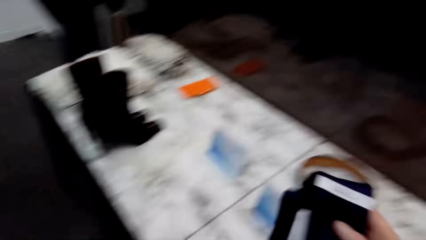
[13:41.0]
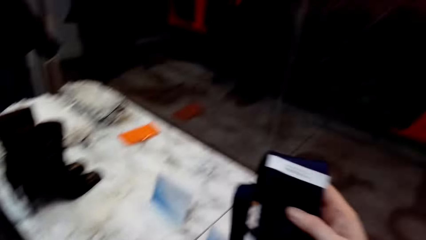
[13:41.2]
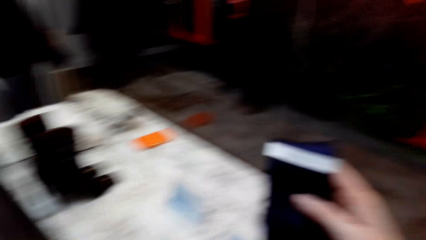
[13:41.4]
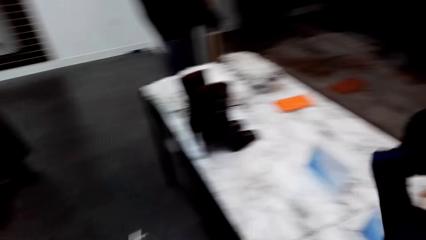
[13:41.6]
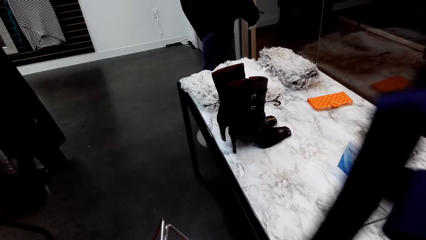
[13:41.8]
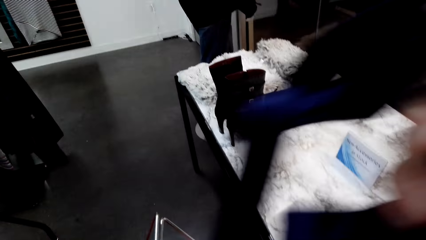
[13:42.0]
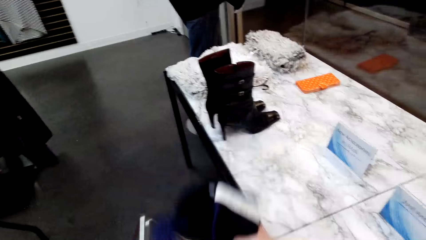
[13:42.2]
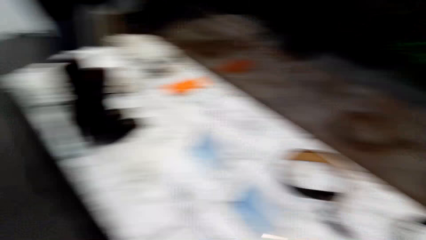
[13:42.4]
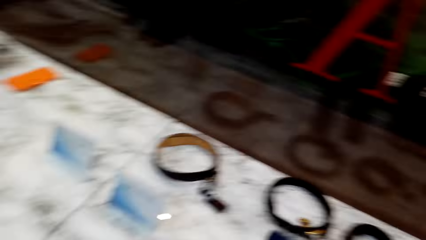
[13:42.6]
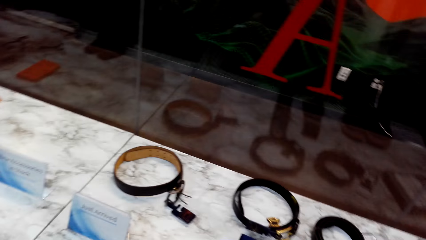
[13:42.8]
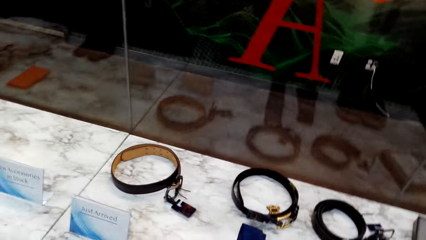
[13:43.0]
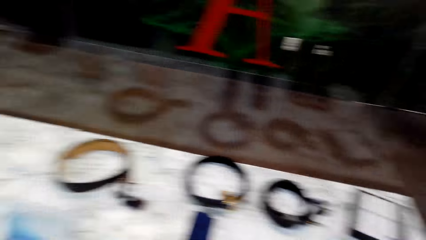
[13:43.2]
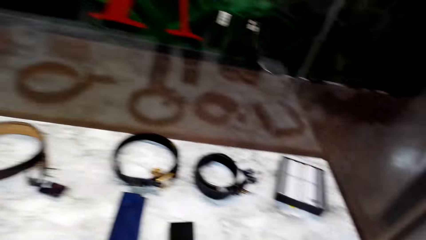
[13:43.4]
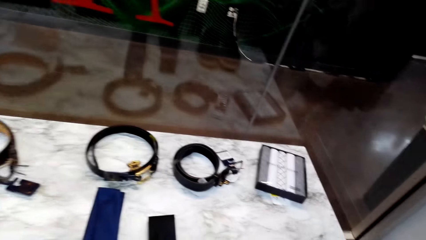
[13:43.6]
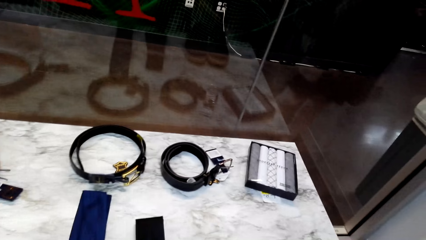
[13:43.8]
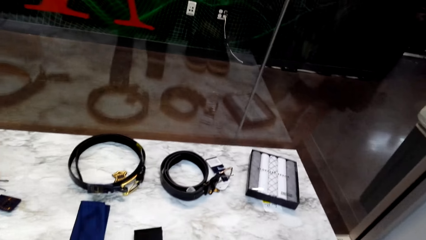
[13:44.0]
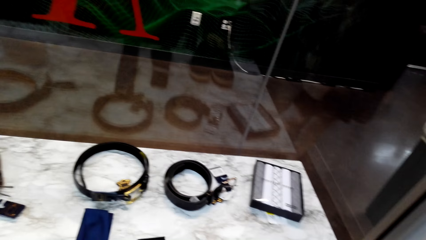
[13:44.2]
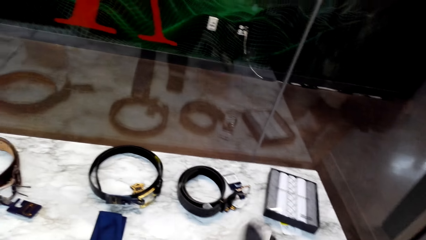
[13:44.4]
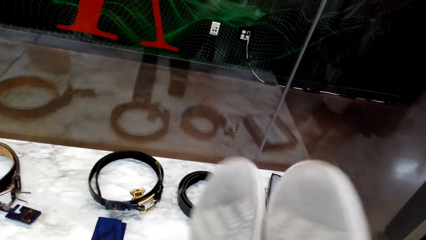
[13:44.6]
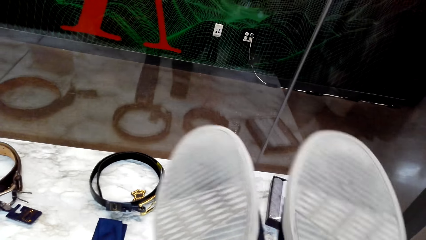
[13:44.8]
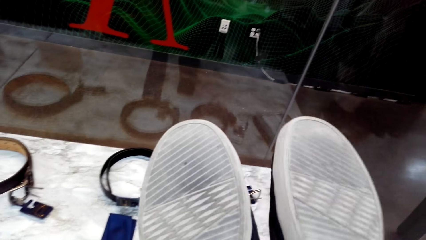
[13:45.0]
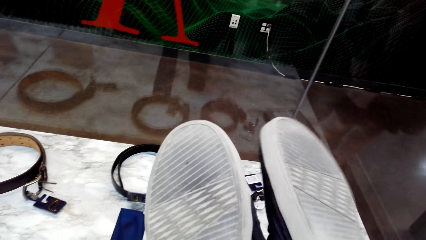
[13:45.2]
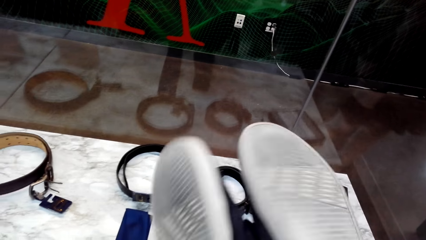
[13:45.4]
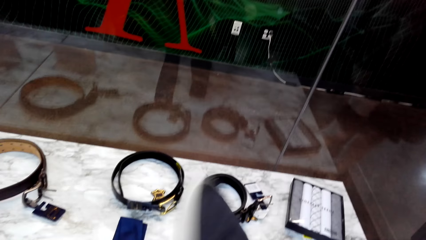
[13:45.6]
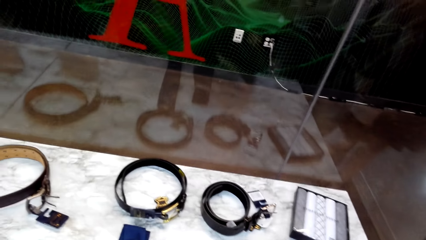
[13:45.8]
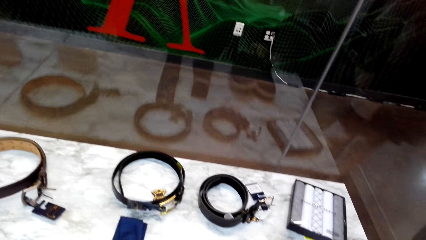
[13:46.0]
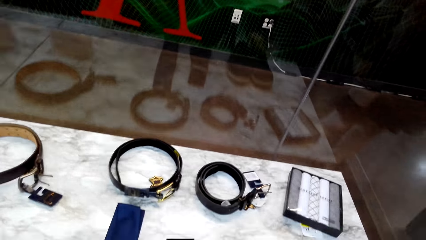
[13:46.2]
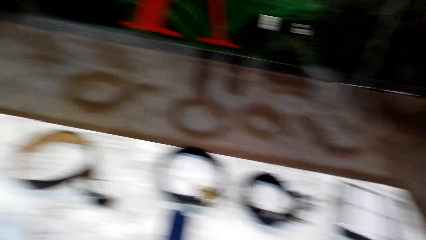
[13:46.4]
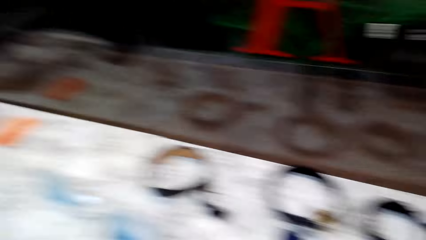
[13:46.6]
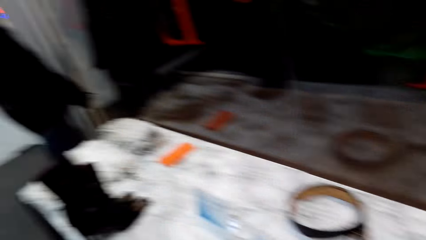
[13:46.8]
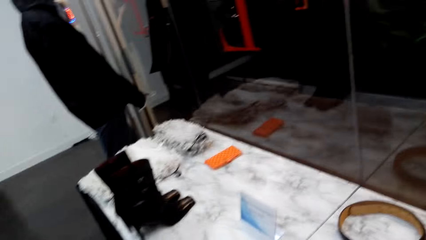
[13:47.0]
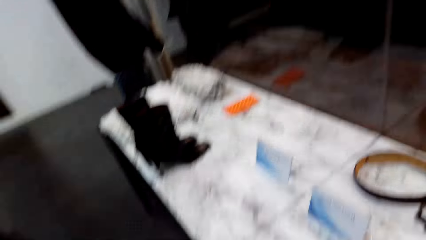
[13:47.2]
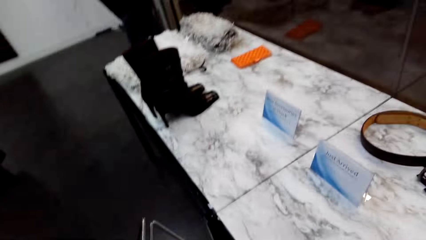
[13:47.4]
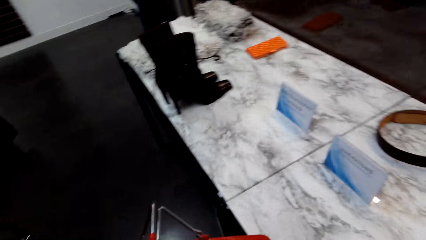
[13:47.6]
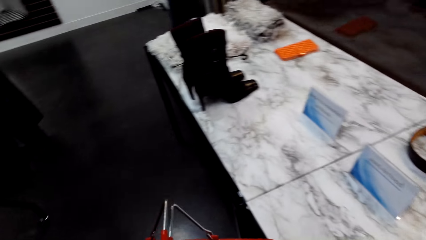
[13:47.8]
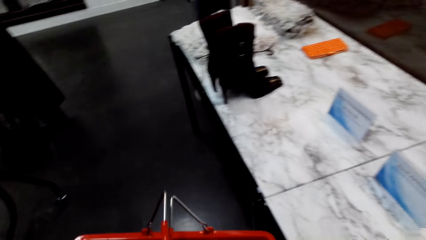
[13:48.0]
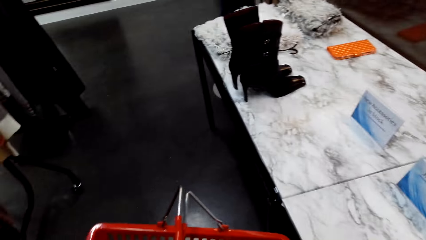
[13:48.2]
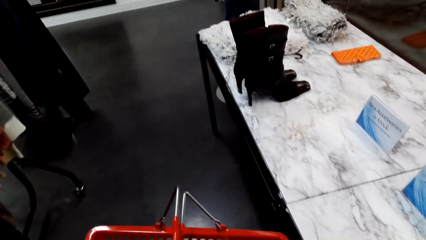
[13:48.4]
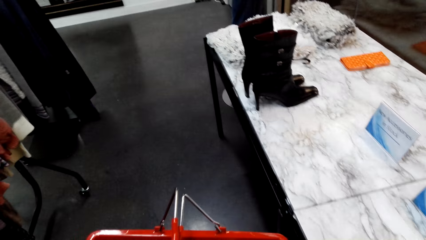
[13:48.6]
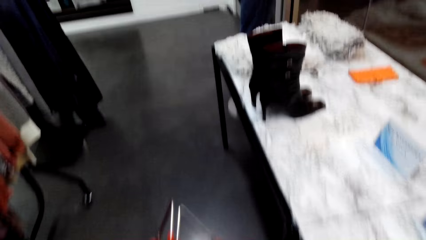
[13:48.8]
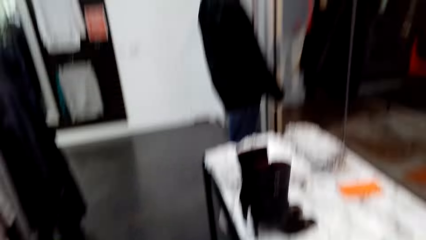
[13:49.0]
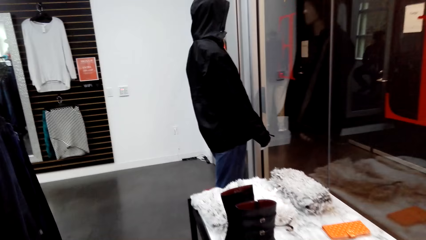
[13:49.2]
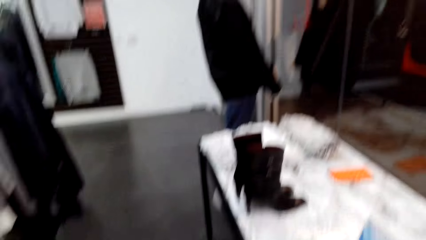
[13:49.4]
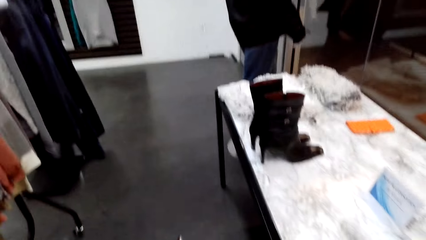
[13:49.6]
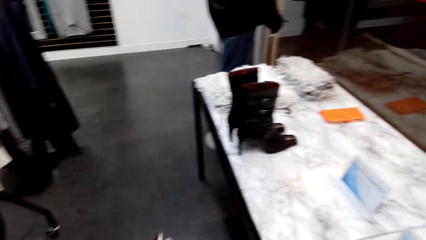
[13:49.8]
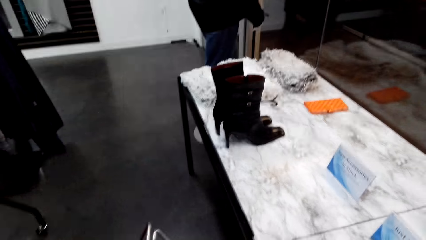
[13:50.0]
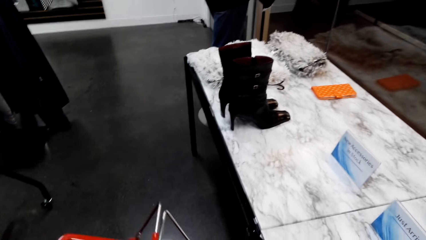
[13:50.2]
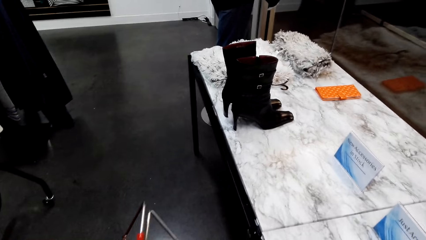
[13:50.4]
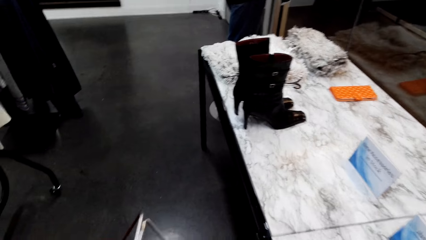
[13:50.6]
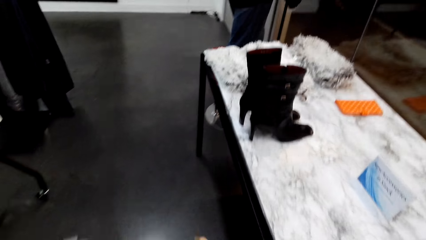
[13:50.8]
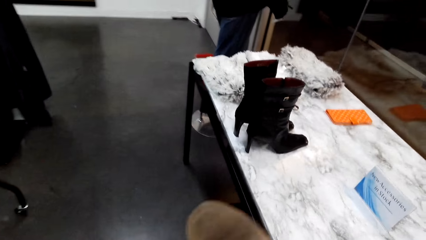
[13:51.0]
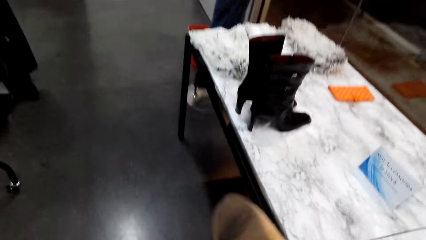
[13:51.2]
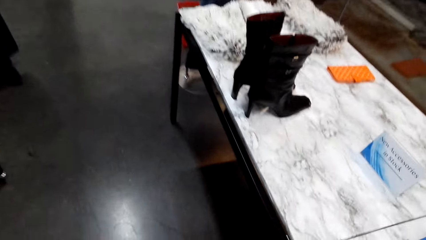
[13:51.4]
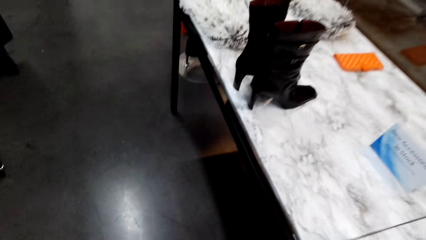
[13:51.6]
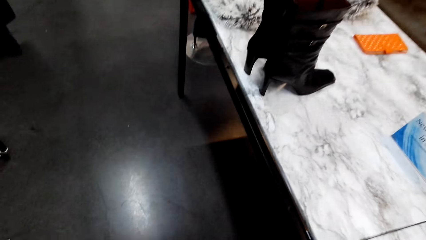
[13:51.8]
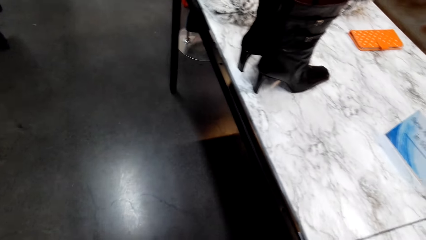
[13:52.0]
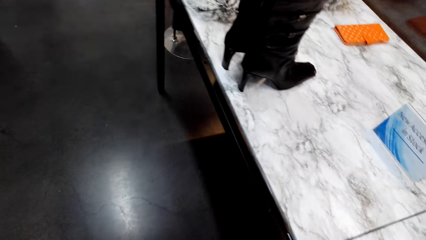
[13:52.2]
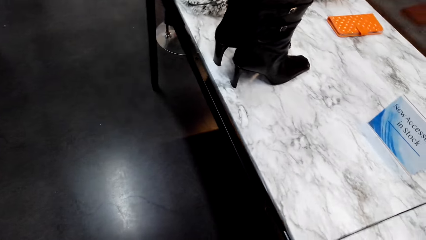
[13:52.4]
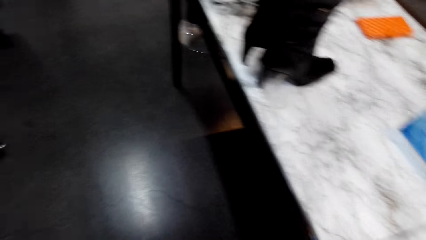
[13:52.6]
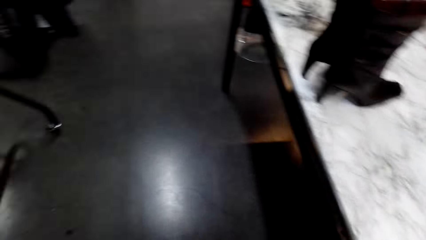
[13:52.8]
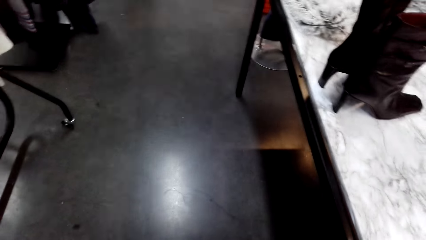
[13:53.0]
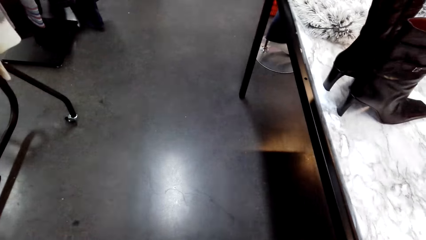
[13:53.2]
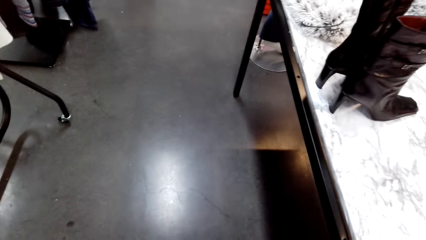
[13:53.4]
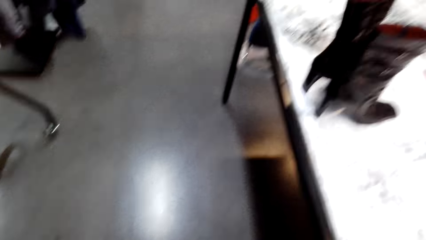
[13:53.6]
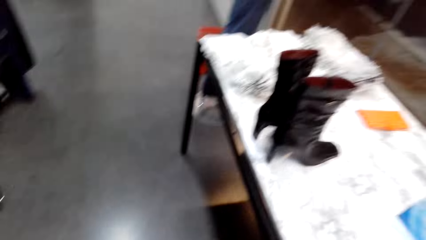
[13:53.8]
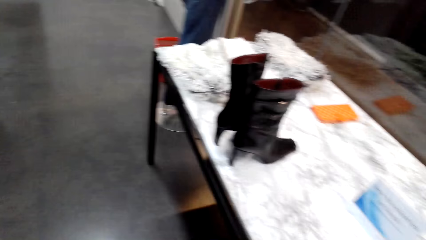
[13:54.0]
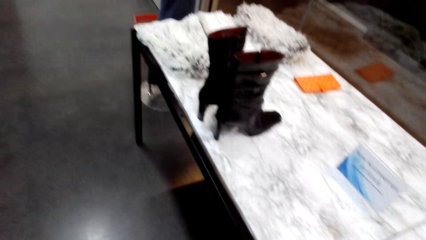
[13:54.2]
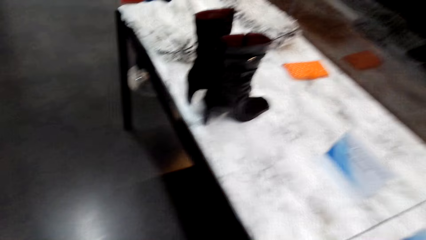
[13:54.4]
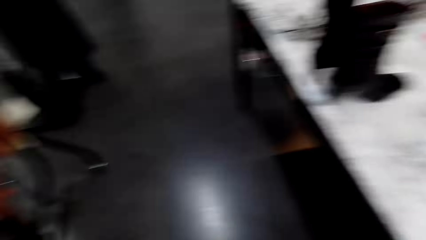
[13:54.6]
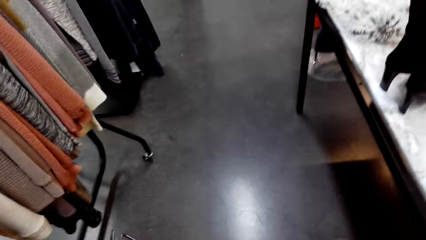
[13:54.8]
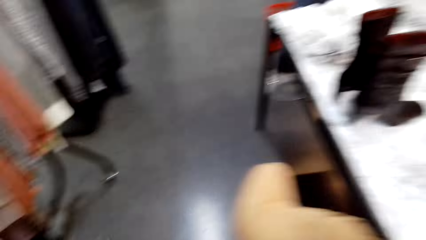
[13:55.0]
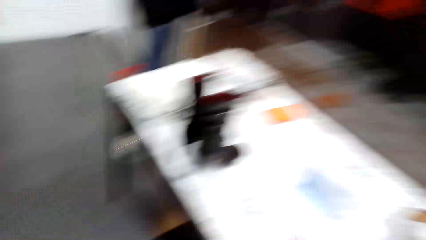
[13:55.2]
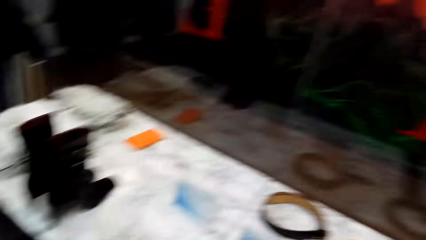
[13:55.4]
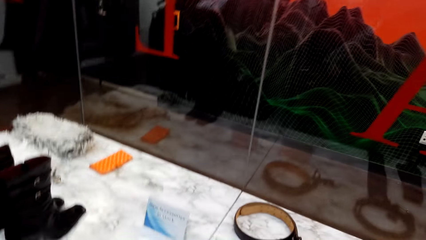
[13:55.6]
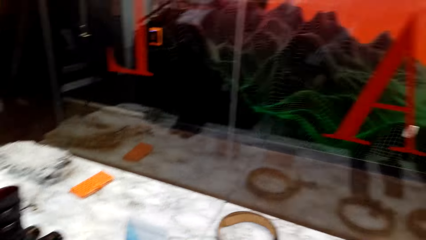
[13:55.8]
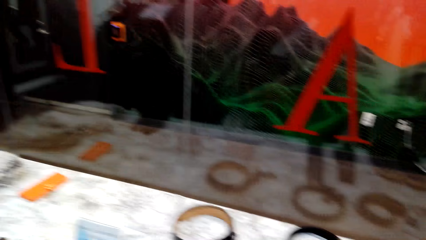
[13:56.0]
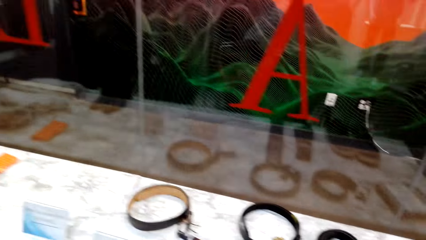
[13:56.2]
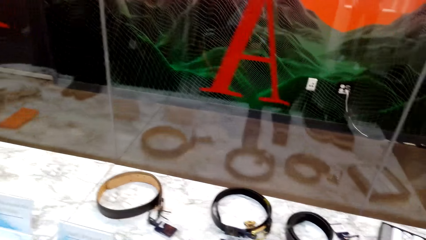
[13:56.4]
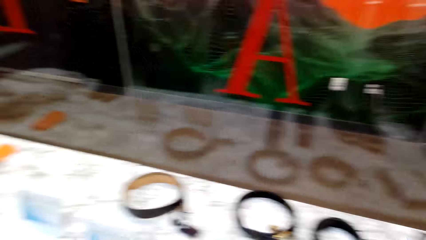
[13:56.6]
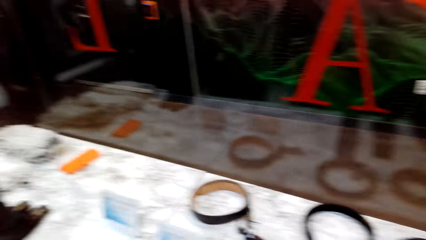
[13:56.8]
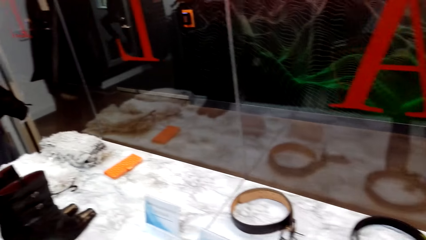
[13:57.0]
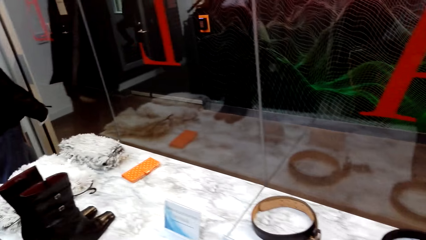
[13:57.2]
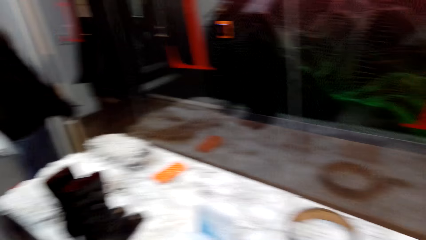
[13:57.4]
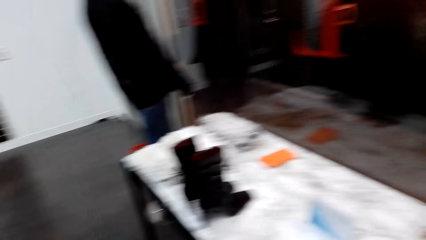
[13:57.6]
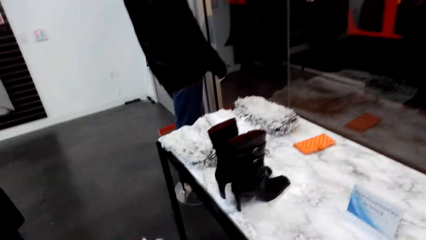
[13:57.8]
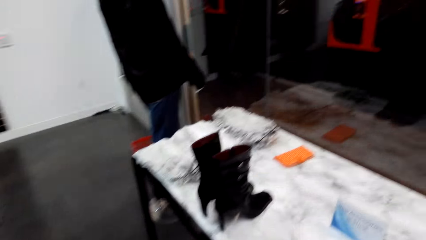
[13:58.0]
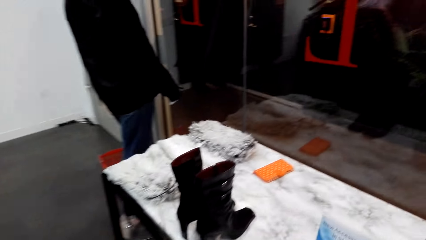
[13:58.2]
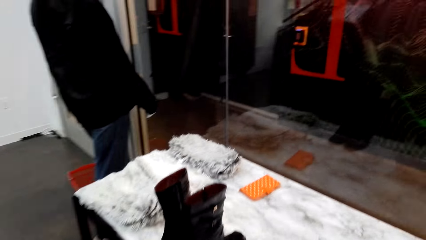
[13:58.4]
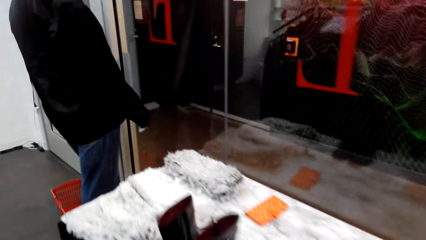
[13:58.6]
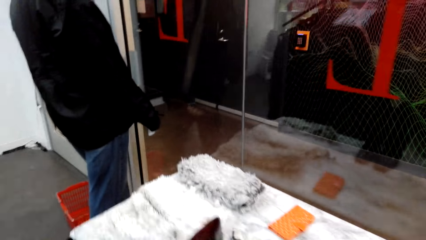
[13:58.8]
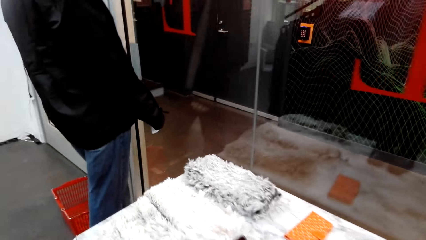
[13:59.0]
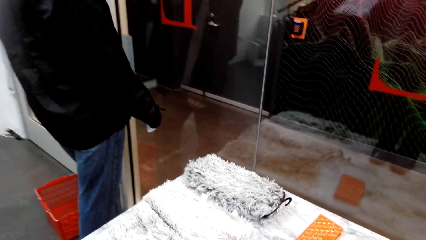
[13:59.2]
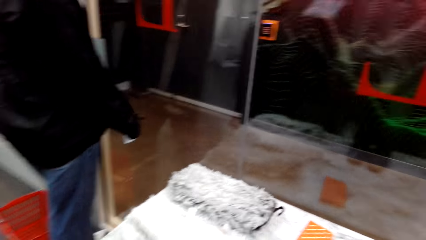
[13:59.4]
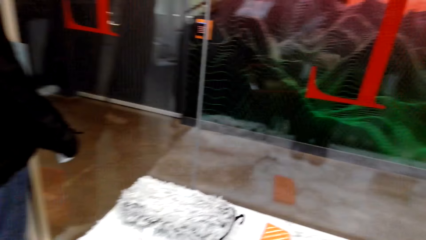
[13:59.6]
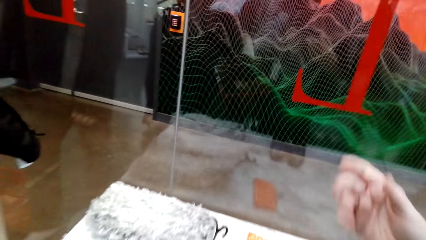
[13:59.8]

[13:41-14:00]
The camera wearer looks around and picks up a tie. A woman moves clothes with the right hand. The camera wearer puts the tie in the shopping basket. They look around. They place a pair of shoes on the display table. They walk around in the clothing store. They hold the shopping basket in the store. They stand in the clothing store. They look around. They walk around in the clothing store.
